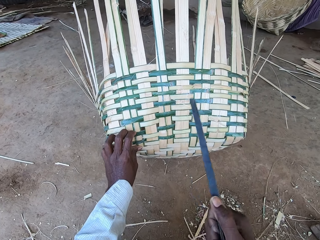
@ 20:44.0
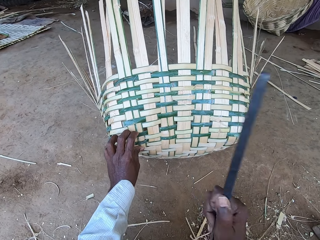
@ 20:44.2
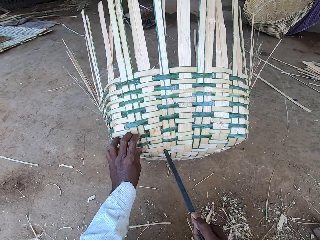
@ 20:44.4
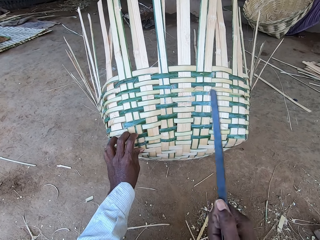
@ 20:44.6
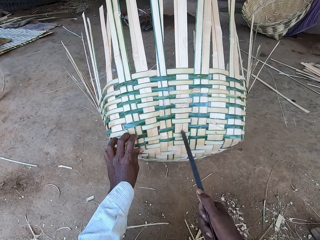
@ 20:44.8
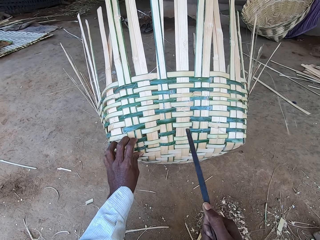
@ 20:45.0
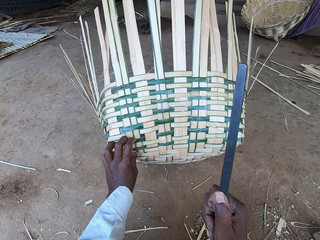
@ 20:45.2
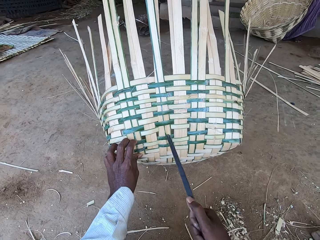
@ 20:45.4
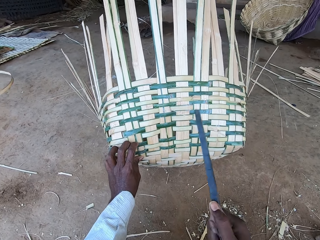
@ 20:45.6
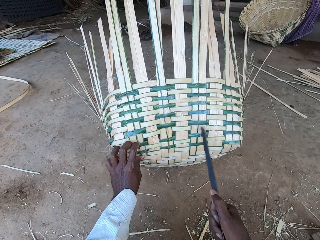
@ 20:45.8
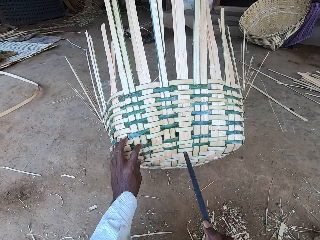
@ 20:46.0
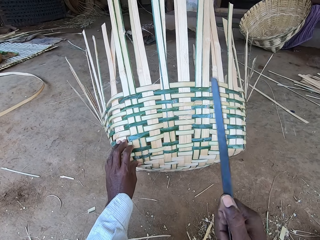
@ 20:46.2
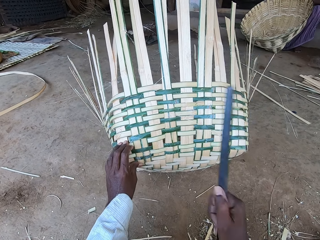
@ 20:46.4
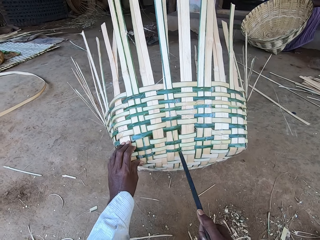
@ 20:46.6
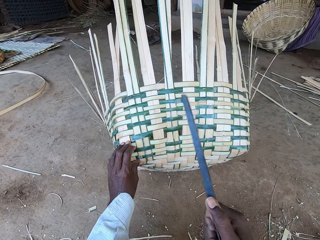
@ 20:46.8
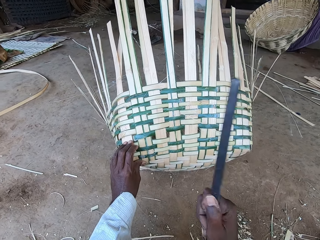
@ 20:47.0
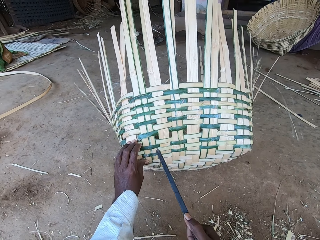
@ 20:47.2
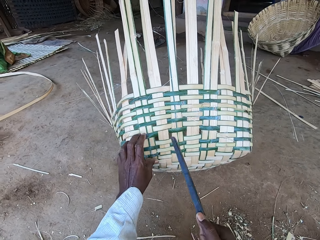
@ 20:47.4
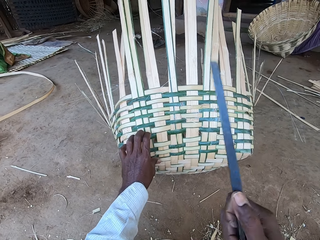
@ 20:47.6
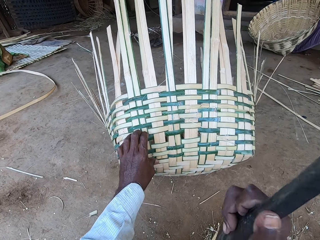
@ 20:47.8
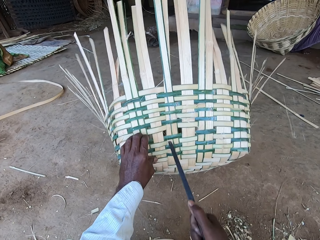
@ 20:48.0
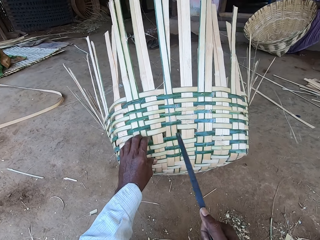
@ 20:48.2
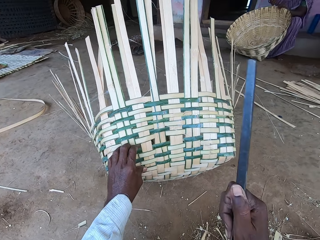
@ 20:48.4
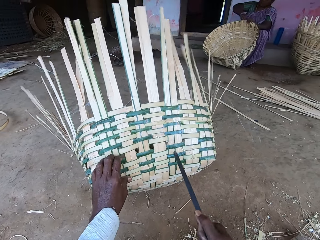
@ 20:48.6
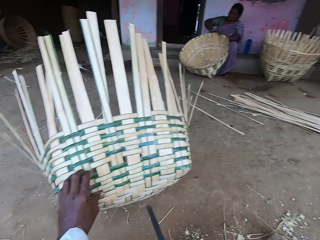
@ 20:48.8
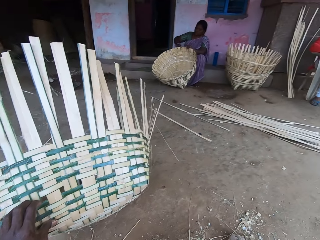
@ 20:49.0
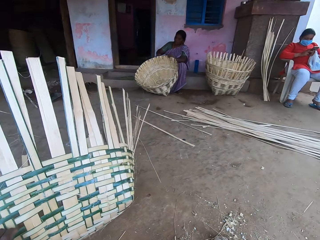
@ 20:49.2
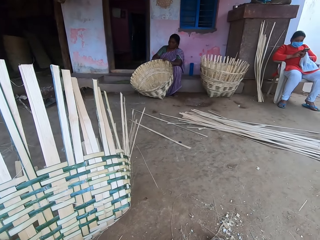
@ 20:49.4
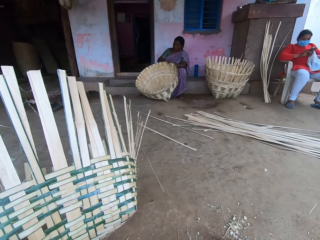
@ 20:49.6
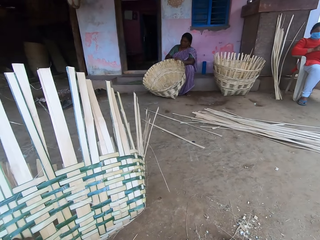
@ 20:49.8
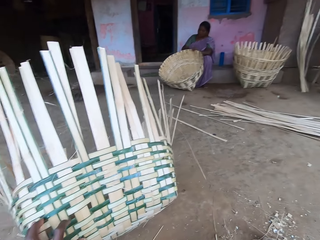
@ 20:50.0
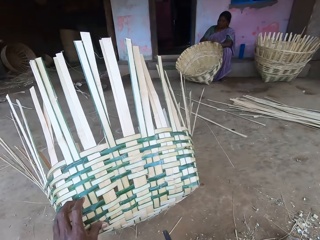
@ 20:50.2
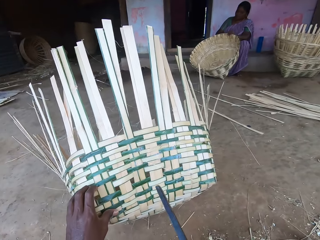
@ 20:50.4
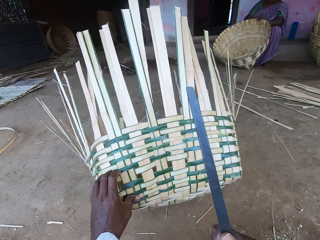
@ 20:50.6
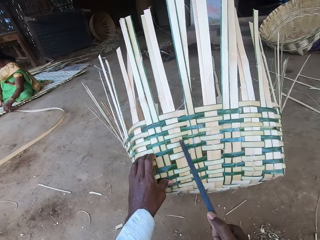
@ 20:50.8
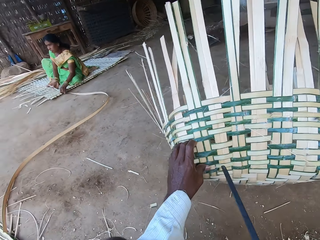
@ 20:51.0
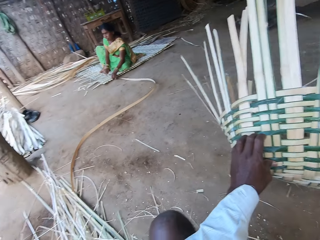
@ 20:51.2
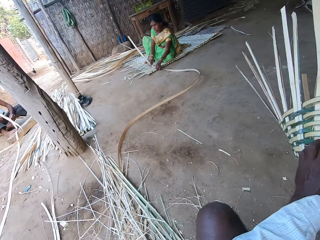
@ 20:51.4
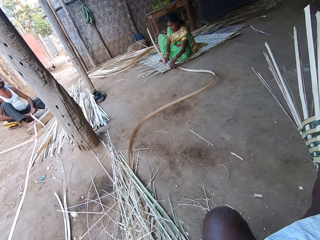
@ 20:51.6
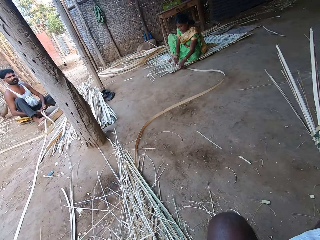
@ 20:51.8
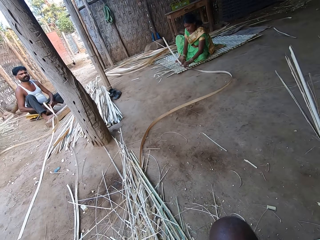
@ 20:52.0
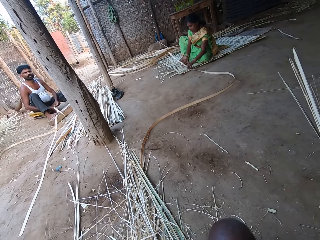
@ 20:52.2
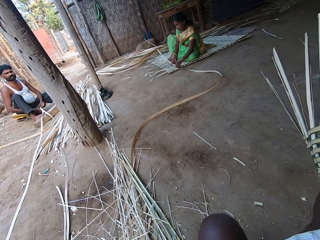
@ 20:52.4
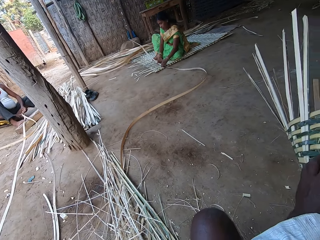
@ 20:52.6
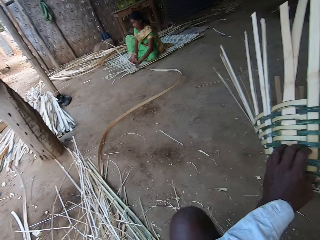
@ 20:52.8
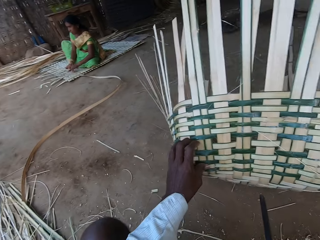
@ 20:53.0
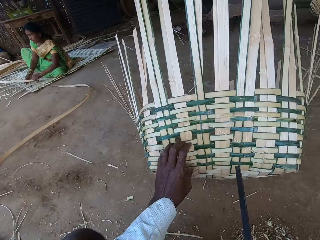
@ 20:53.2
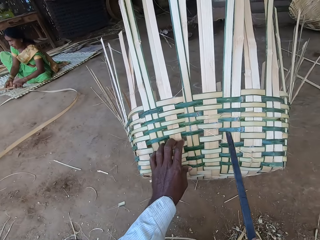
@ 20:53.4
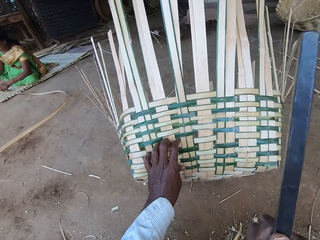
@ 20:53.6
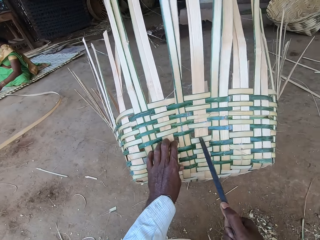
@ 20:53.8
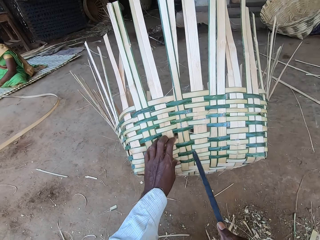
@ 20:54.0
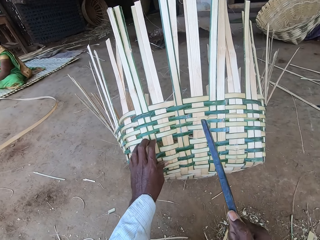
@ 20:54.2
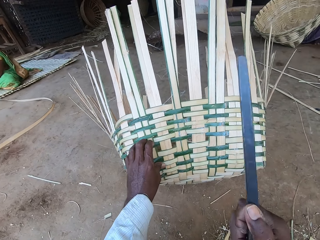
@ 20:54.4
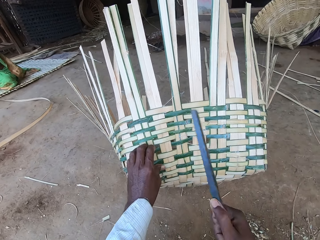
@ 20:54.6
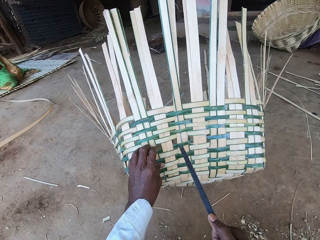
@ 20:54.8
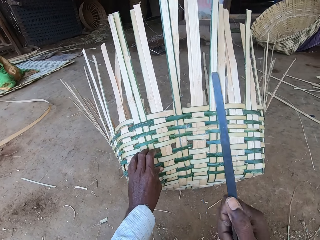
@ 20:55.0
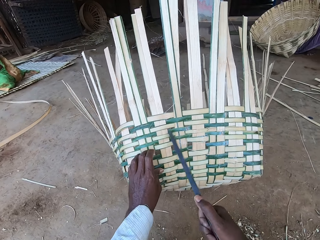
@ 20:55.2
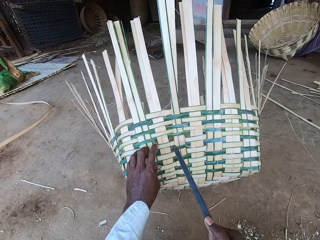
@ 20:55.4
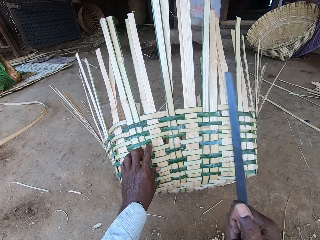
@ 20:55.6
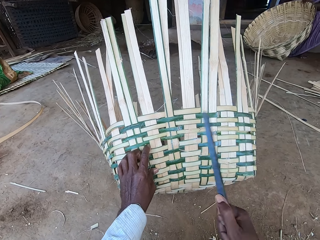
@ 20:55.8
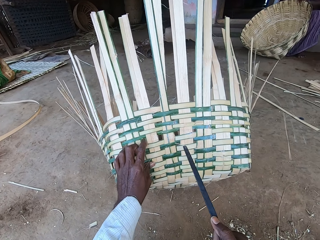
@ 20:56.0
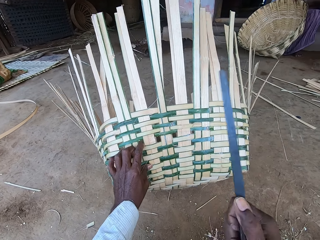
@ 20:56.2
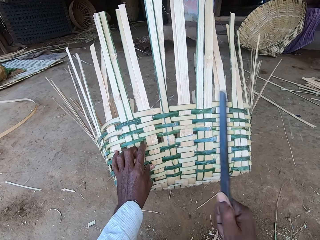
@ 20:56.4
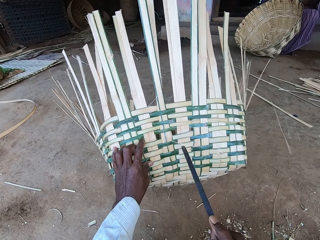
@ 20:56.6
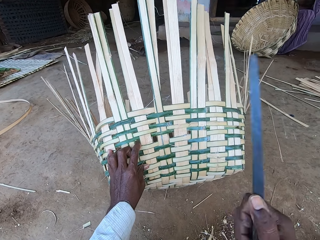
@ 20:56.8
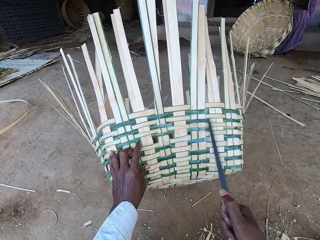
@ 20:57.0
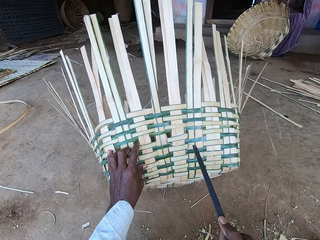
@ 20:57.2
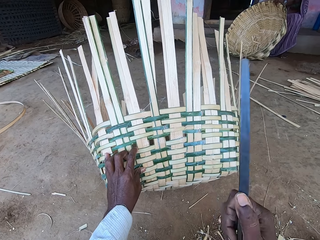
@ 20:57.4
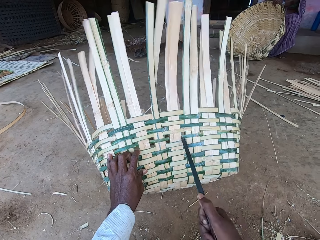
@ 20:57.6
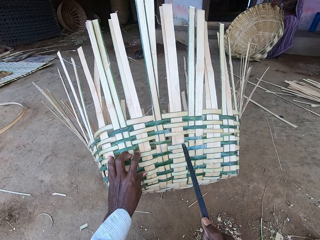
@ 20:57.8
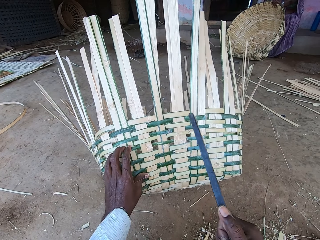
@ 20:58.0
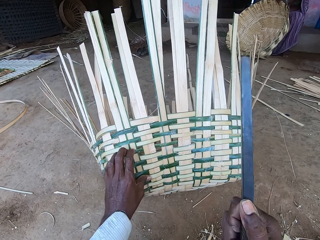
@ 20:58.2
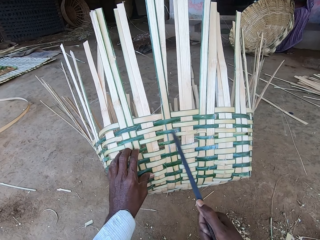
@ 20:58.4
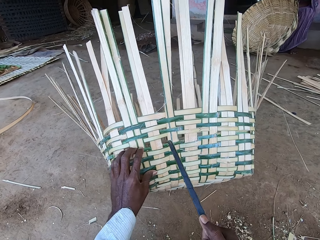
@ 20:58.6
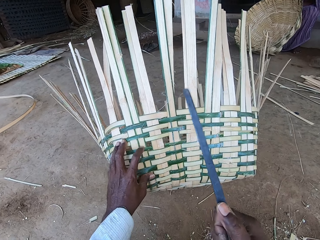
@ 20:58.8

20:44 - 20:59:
The camera wearer interacts with a man and a woman. Another woman weaves a mat with bamboo strips on the floor with her hands. The man splits a bamboo strip in his left hand into halves with a kukri in his right hand. The camera wearer interacts with the man. He hits the basket with the kukri in his right hand.

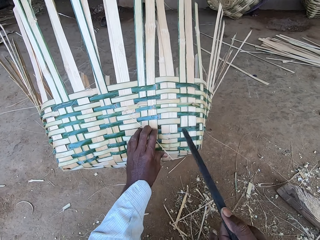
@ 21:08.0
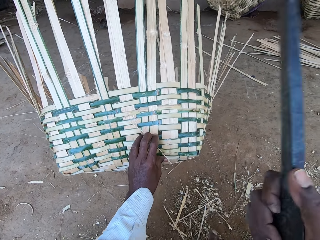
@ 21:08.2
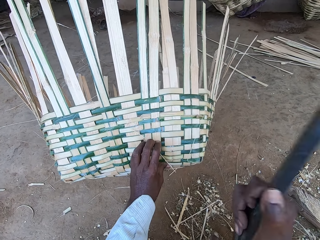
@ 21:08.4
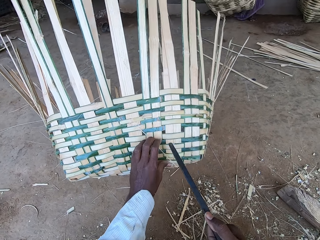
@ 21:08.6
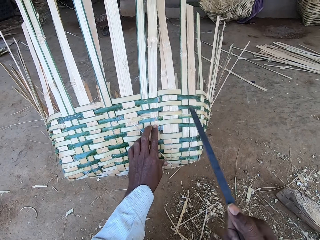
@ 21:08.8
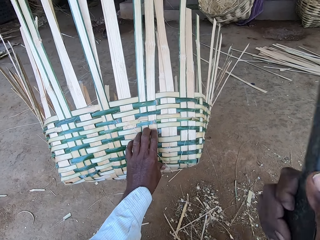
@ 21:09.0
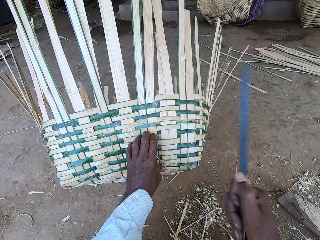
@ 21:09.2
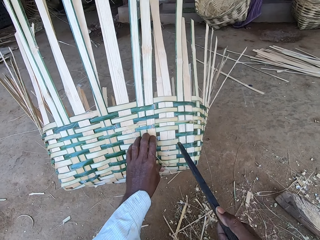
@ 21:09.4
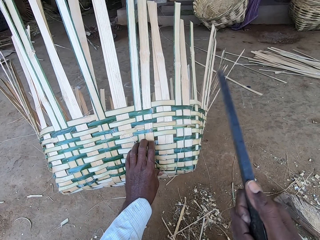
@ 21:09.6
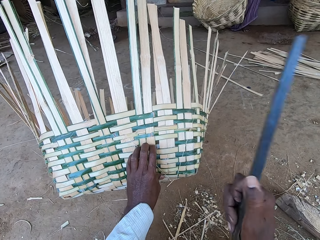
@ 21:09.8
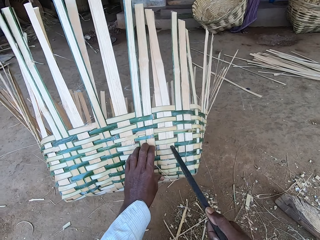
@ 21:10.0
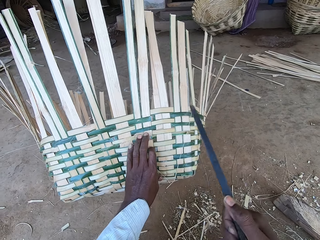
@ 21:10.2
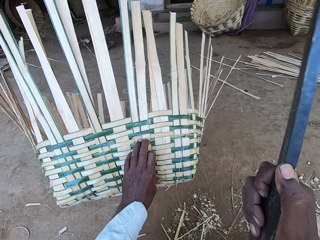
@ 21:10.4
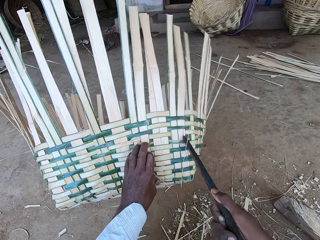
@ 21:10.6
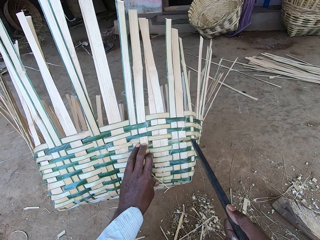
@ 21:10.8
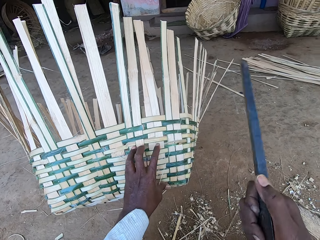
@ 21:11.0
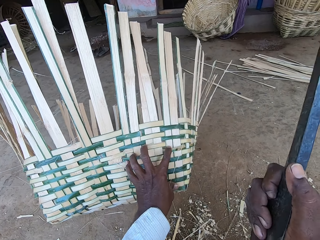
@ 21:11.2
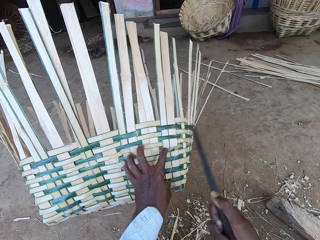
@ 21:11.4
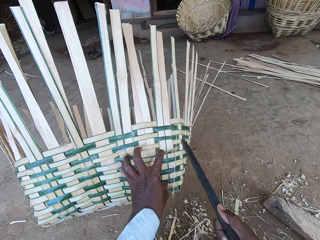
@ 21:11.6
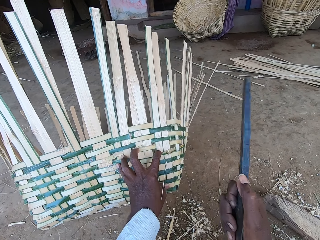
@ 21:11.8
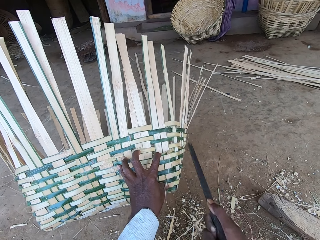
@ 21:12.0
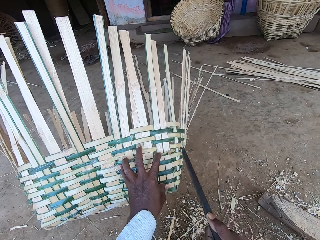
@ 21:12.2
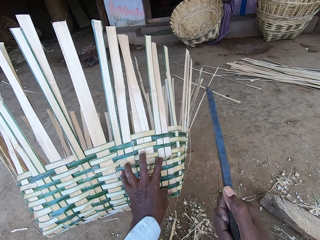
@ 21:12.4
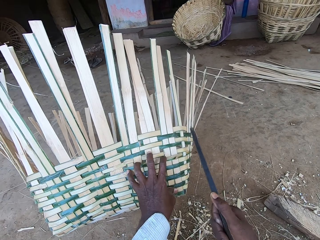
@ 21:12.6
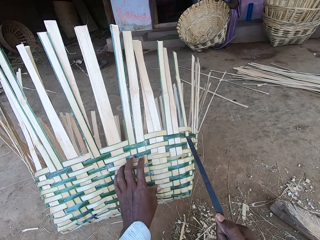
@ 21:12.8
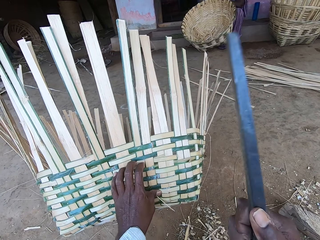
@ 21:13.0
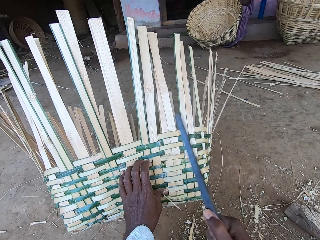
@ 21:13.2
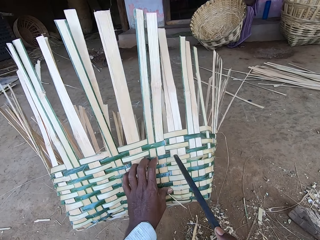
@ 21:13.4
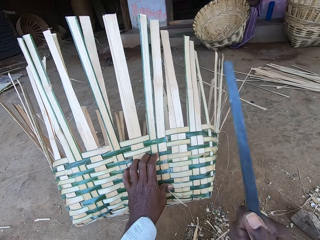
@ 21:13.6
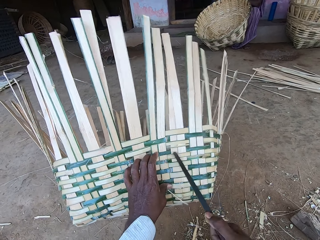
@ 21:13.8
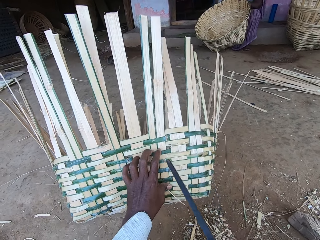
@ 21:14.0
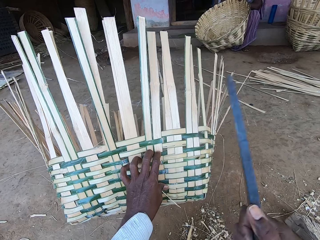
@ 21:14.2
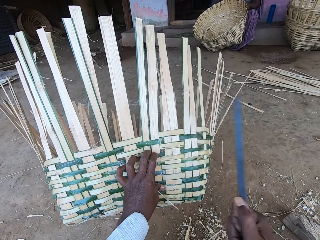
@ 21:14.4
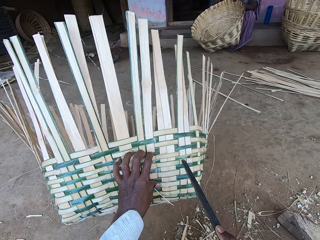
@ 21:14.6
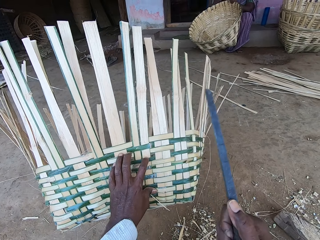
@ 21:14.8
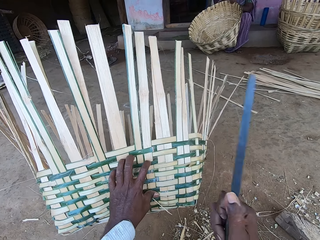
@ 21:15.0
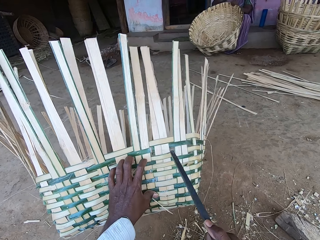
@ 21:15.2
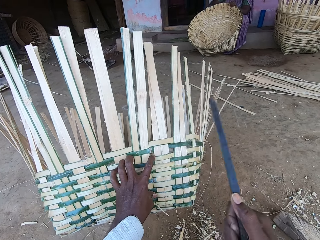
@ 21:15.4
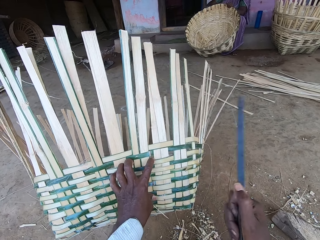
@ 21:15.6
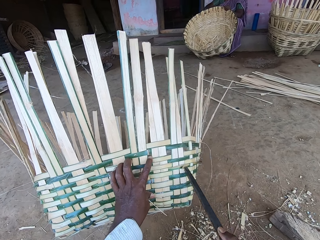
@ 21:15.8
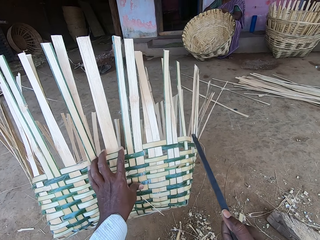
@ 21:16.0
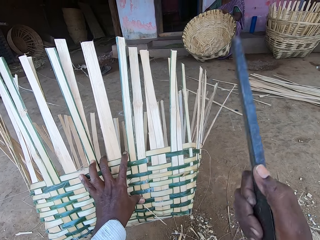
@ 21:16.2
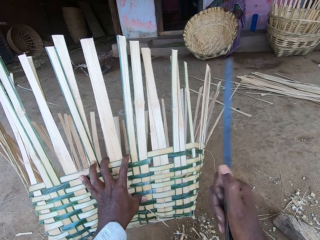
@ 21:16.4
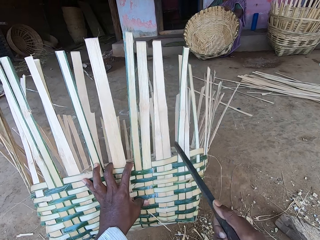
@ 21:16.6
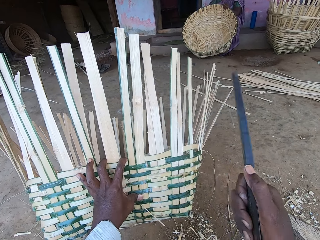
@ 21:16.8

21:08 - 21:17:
The camera wearer interacts with a man. They hit the basket with metal.
